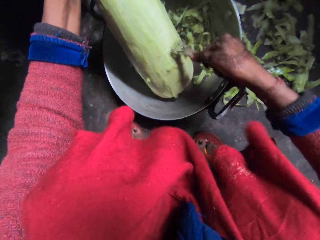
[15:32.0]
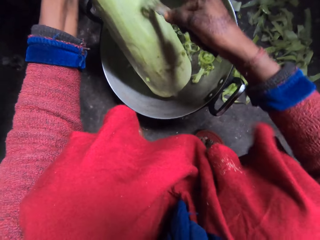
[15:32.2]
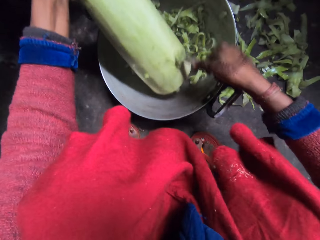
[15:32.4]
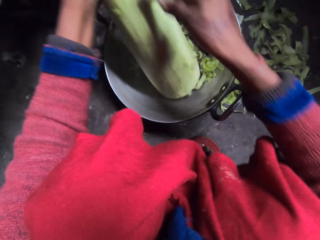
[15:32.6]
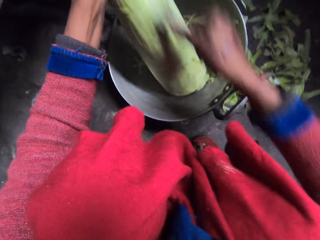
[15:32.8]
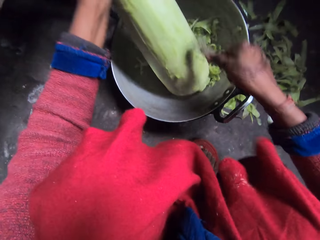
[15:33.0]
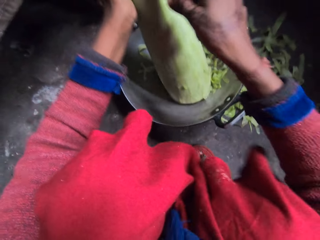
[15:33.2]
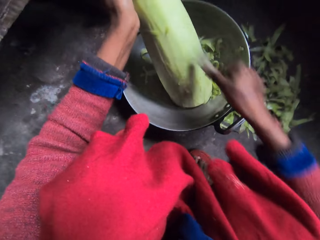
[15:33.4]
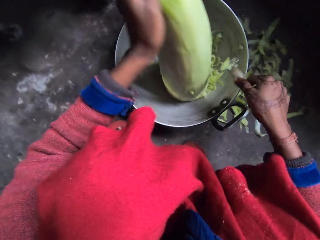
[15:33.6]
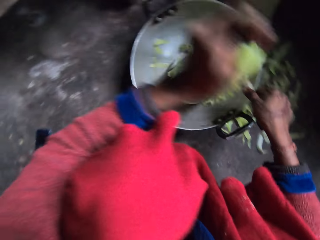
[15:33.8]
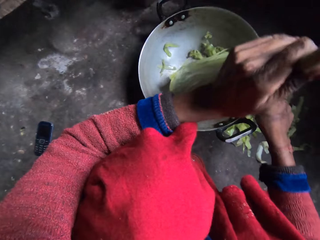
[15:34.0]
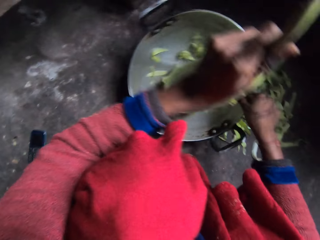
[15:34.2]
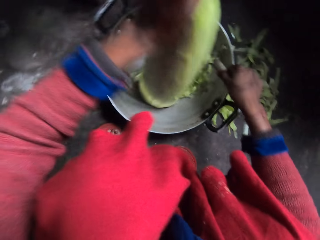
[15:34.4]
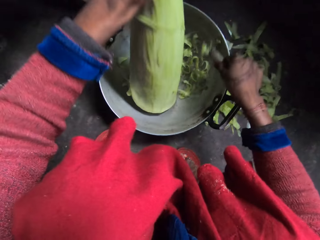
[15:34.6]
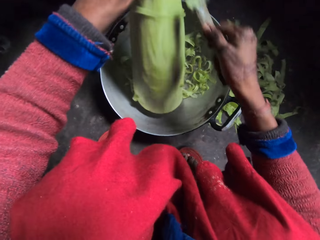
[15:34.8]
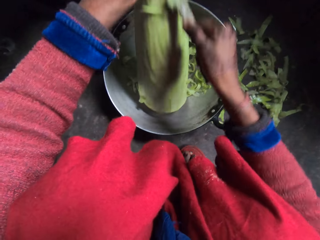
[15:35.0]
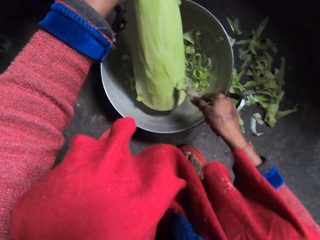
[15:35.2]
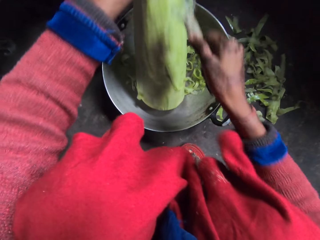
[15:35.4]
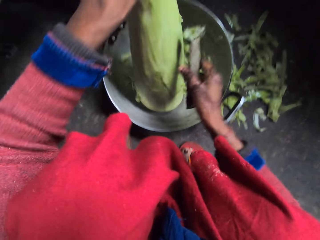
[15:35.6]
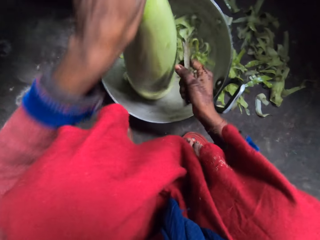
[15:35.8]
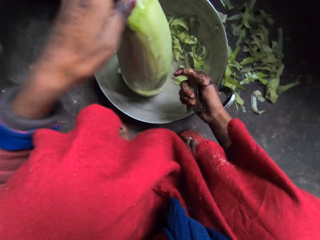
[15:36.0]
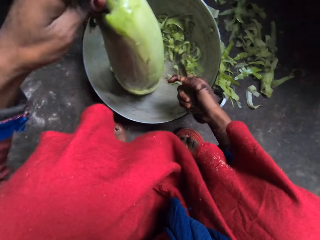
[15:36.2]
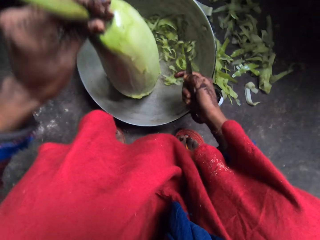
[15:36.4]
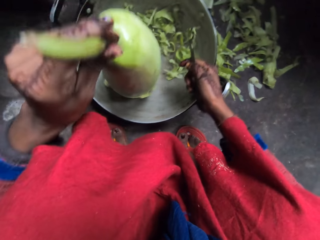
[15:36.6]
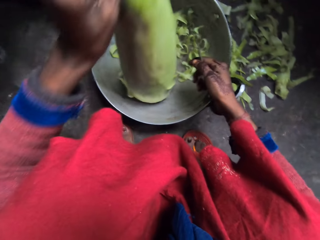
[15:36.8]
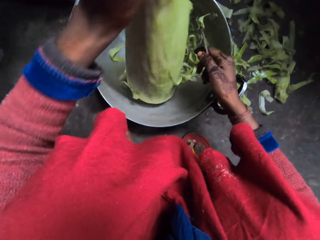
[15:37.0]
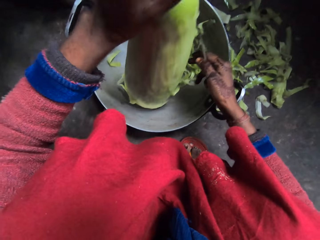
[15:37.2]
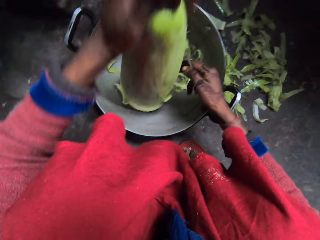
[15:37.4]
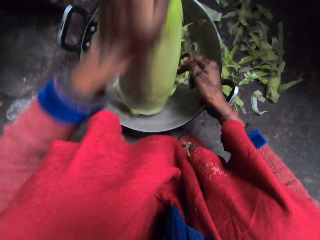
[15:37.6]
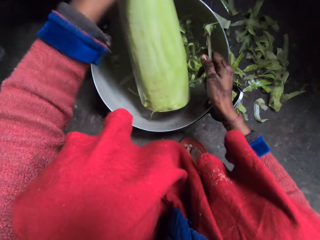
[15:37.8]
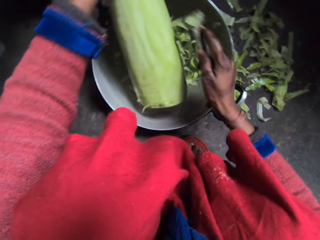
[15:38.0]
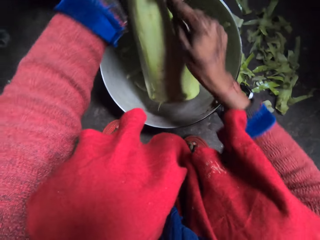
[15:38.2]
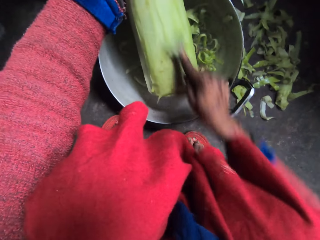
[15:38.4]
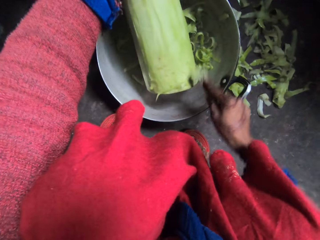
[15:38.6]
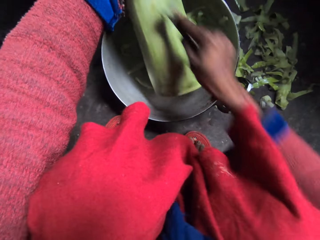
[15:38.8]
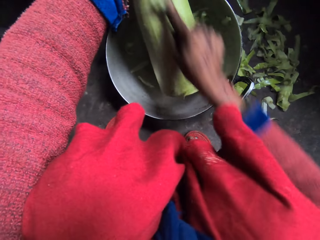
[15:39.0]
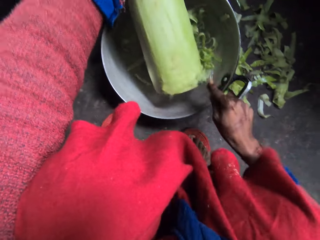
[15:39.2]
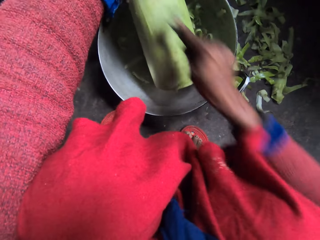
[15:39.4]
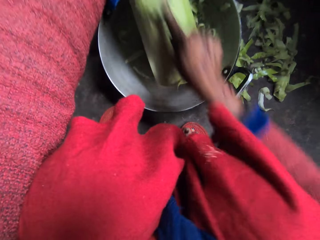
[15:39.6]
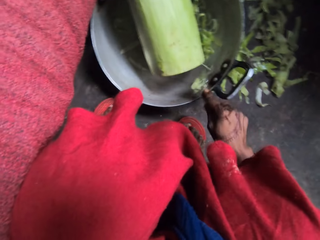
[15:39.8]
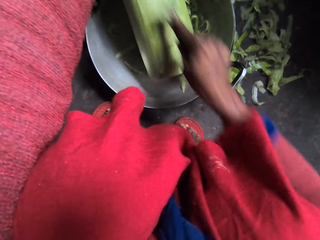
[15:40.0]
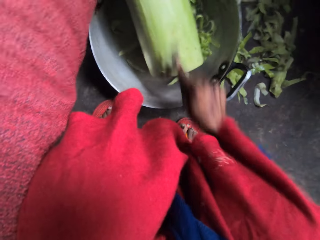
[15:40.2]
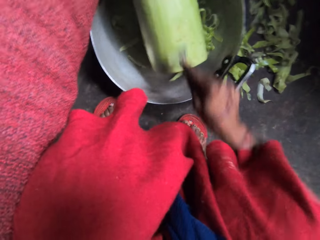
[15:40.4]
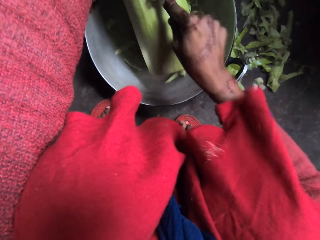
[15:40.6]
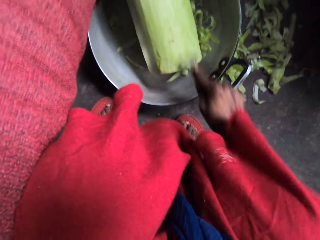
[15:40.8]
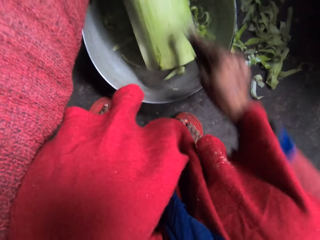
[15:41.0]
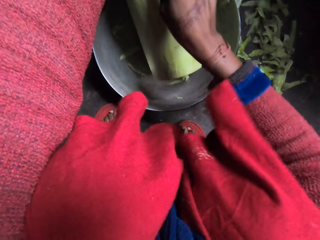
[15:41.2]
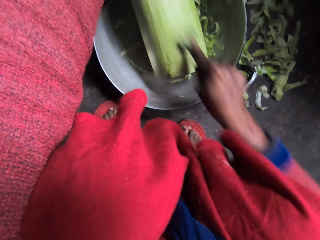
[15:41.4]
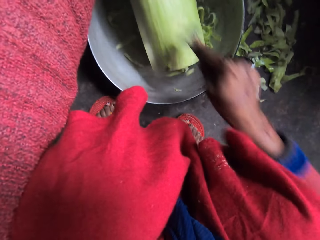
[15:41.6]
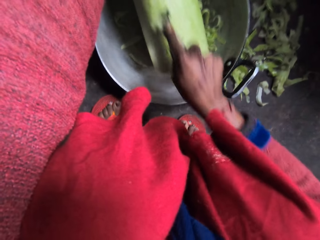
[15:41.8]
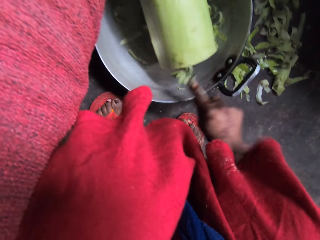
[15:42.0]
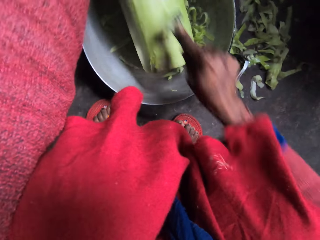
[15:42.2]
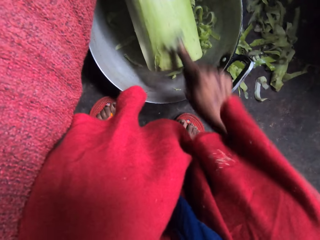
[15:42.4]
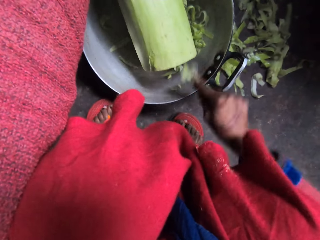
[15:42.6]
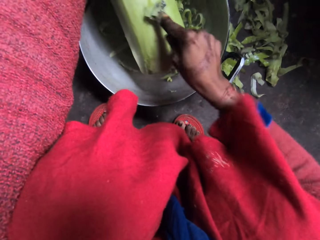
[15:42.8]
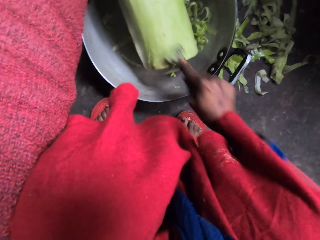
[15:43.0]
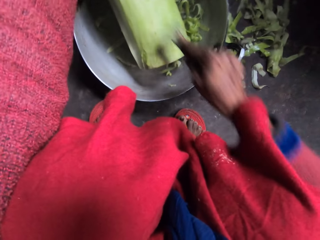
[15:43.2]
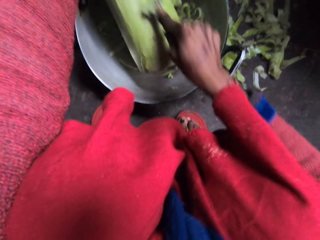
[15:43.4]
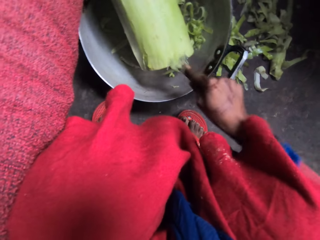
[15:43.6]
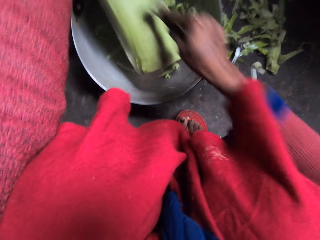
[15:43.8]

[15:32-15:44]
The camera wearer looks at the cooking pot. They peel something. They look at something. They peel something.

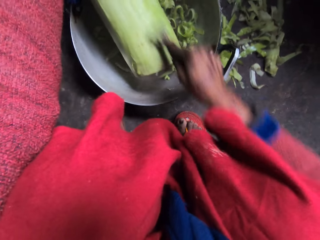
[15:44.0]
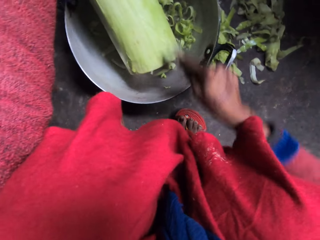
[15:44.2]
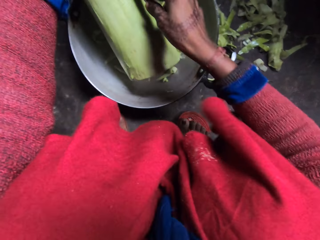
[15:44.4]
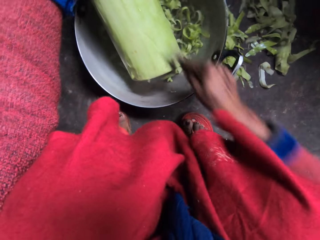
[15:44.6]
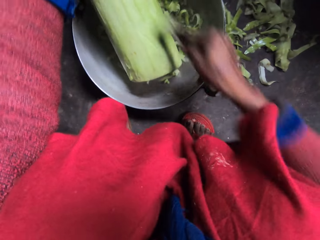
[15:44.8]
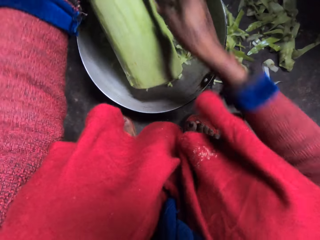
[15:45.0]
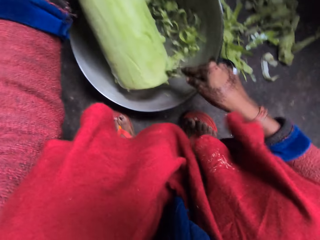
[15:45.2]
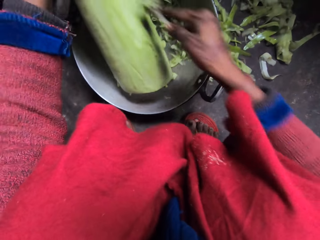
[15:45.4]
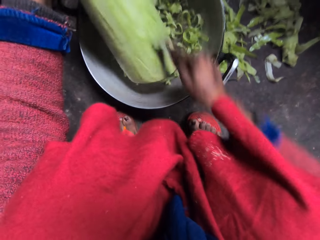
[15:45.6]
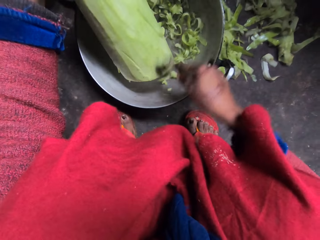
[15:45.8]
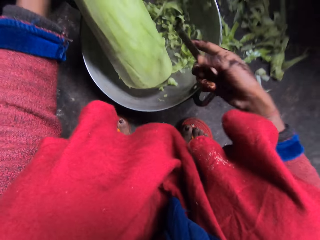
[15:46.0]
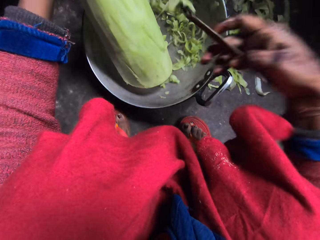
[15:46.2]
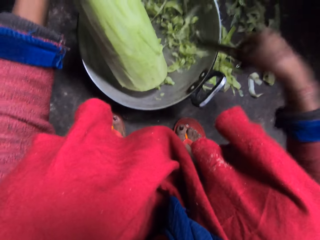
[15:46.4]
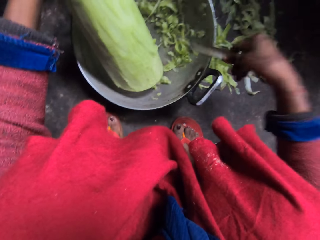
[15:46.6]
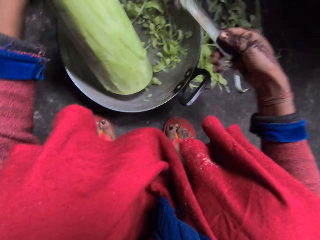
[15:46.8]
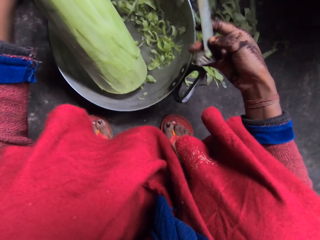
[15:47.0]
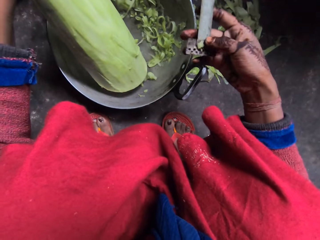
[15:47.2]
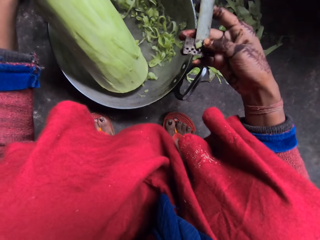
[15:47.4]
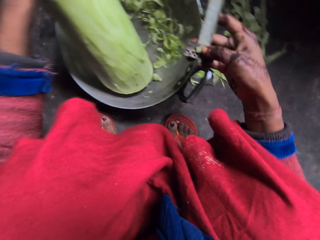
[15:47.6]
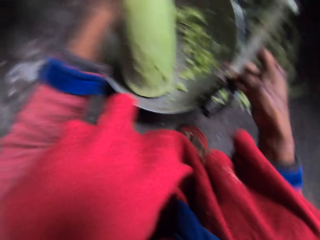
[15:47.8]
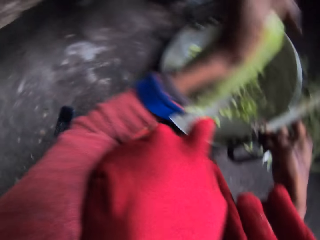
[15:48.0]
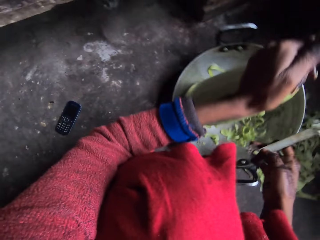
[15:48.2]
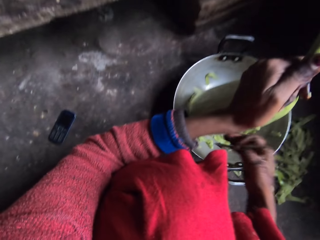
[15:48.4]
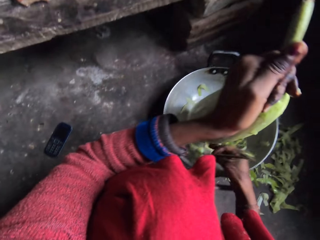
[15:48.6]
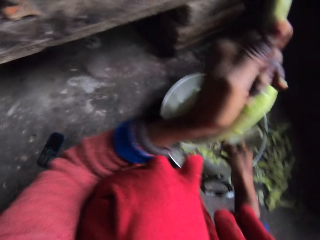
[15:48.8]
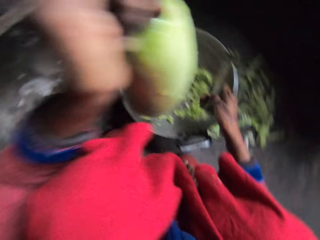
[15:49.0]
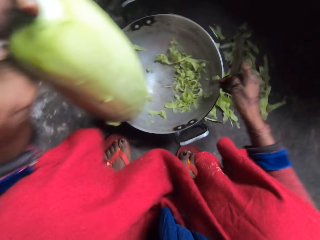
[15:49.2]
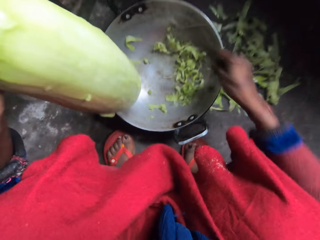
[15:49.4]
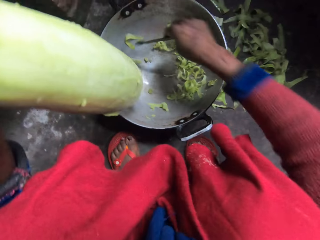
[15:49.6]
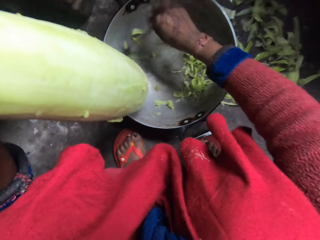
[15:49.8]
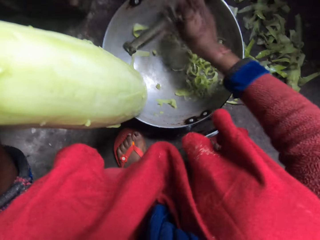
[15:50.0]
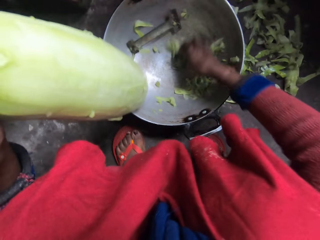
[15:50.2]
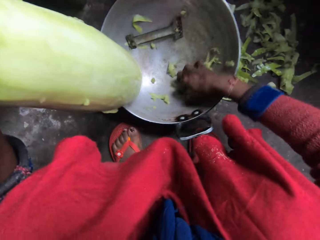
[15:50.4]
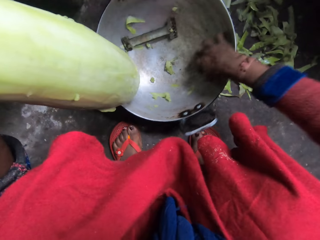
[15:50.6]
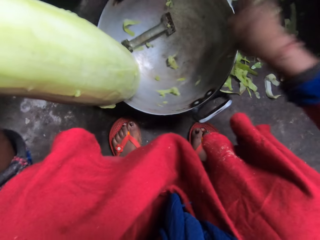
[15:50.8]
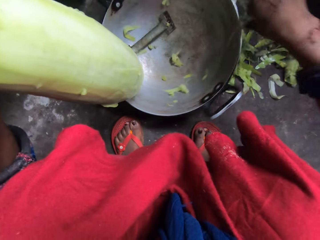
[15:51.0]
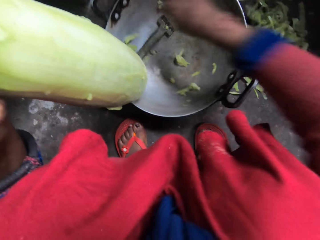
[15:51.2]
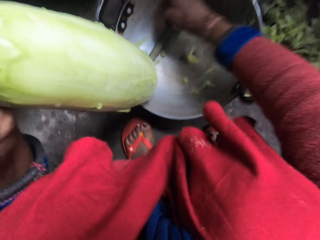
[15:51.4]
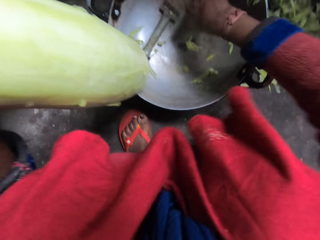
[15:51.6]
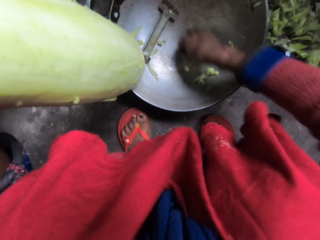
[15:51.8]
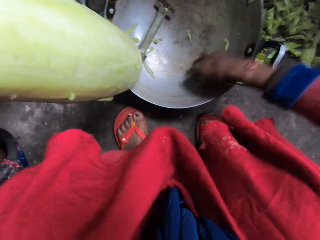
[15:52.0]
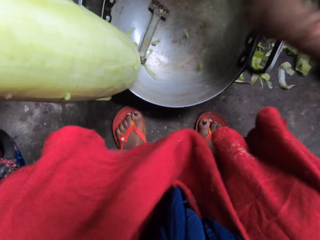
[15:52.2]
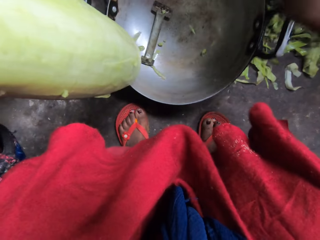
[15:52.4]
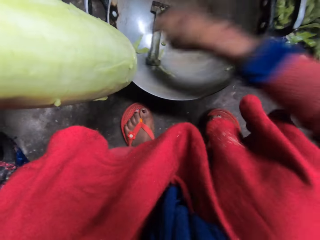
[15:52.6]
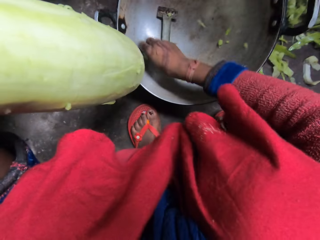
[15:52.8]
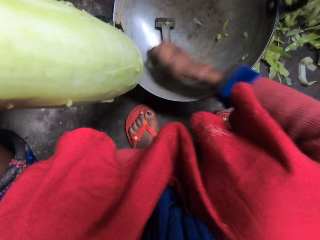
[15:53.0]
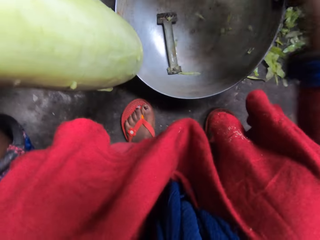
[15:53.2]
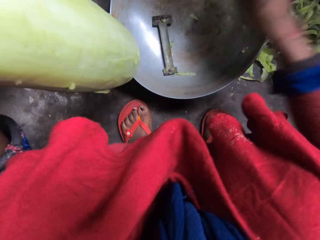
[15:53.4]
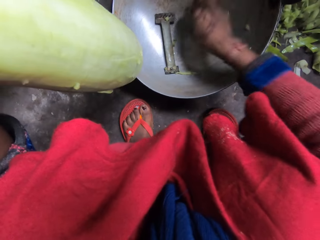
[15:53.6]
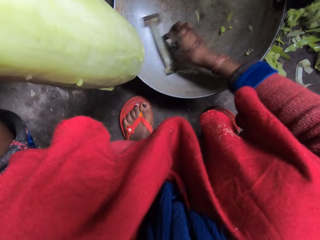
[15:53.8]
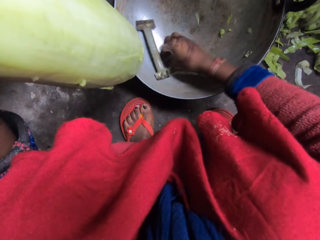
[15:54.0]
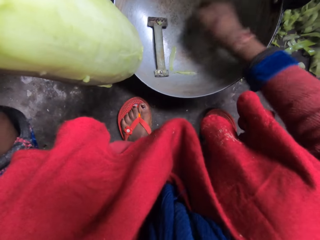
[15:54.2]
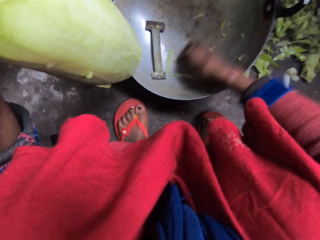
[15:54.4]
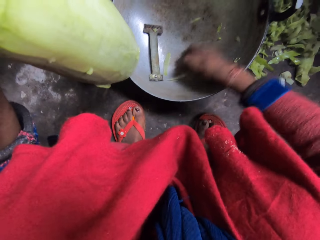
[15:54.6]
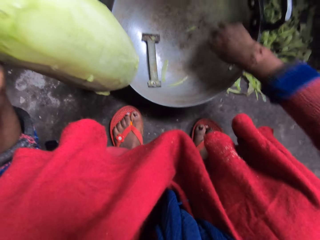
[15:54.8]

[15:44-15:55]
The camera wearer shakes the peeler. They hit the peeler against the edge of the cooking pot or fry pan. They look at the peeler. They lift something. They drop the peeler in the cooking pot. They pack the skin of the bottle gourd from the fry pan onto a pile on the floor. They pick the cover pieces of something. They throw the cover pieces on the floor. They pick the cover pieces of something. They throw the cover pieces on the floor. They pick the cover pieces. They throw the cover pieces. They pick the cover pieces.
